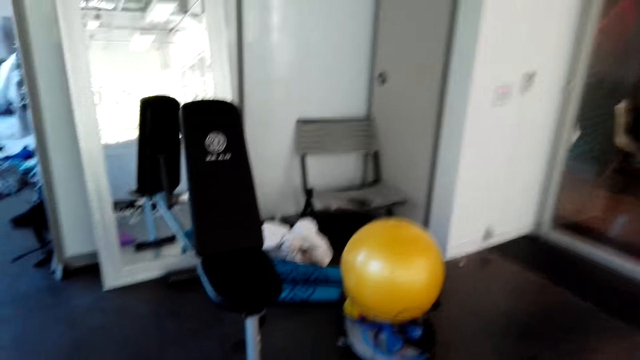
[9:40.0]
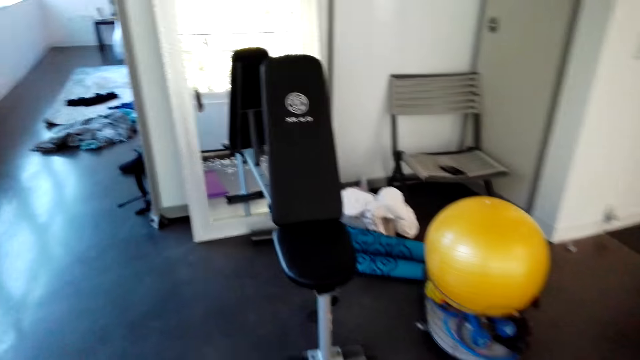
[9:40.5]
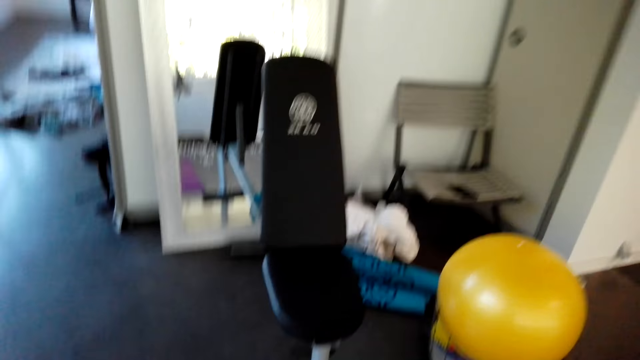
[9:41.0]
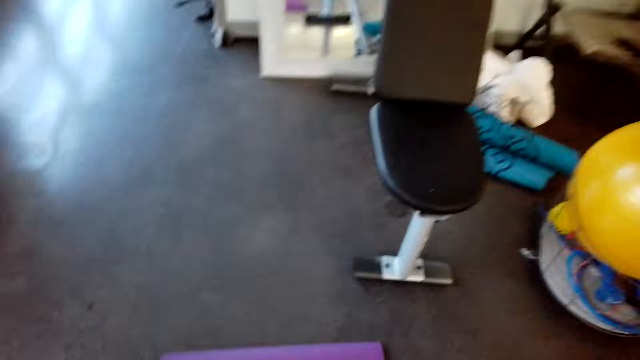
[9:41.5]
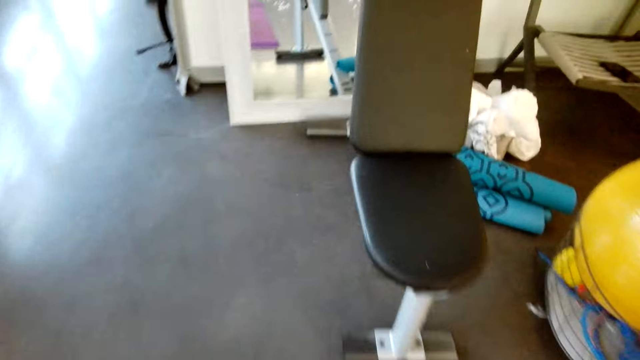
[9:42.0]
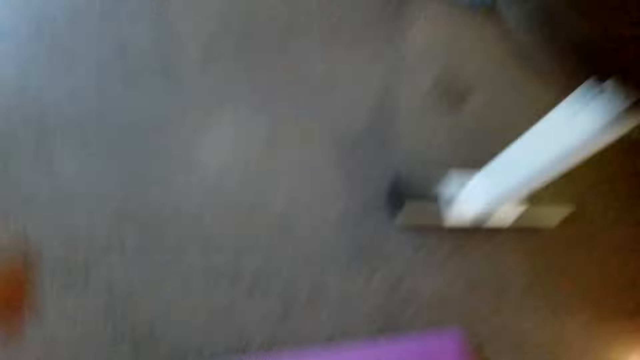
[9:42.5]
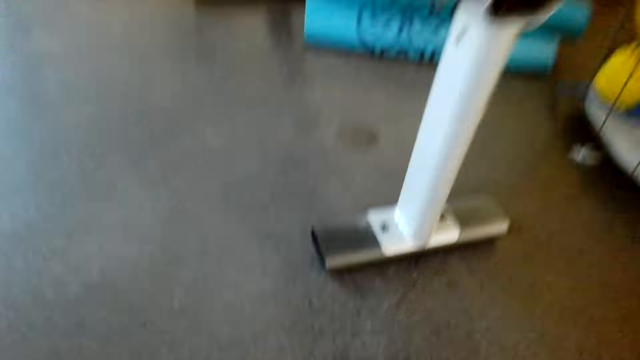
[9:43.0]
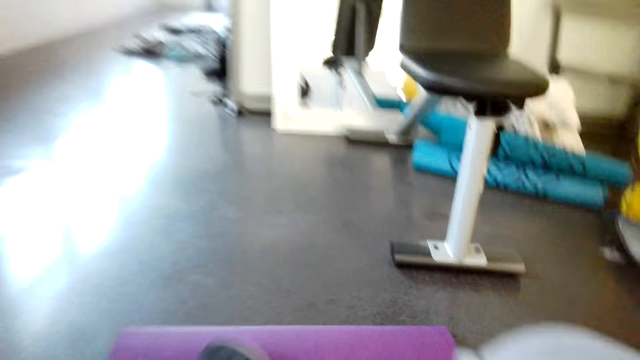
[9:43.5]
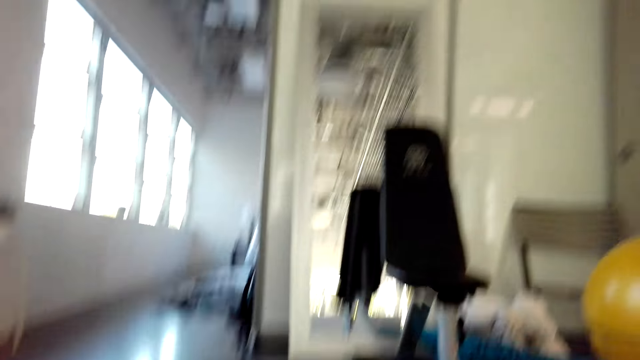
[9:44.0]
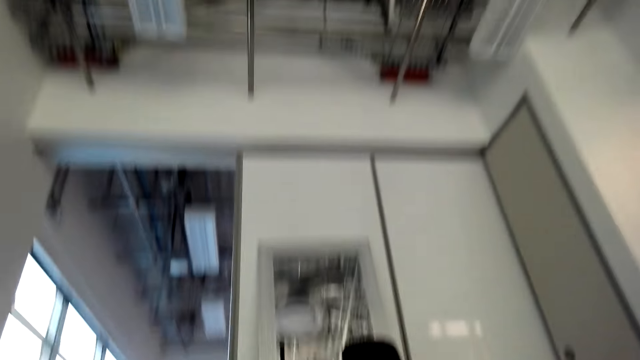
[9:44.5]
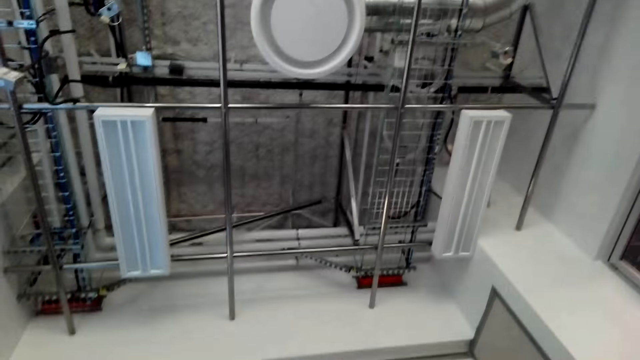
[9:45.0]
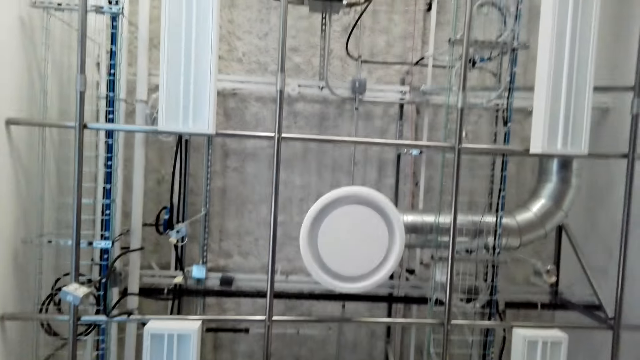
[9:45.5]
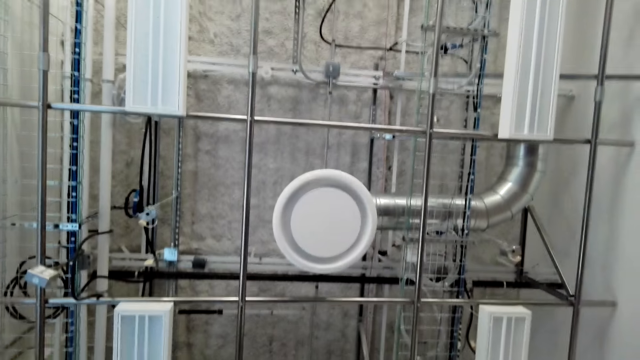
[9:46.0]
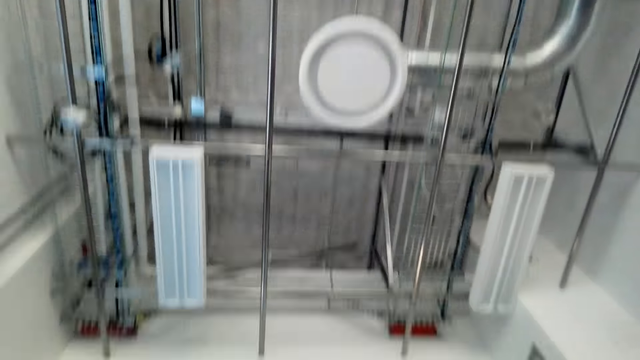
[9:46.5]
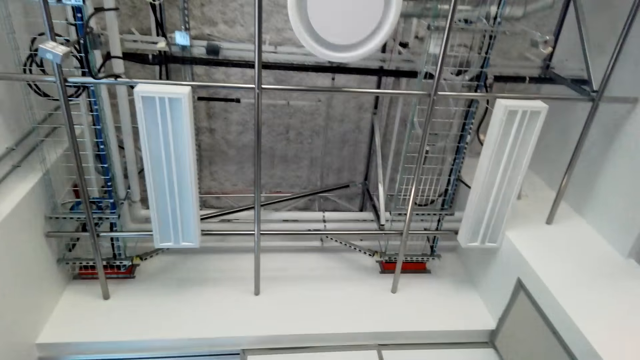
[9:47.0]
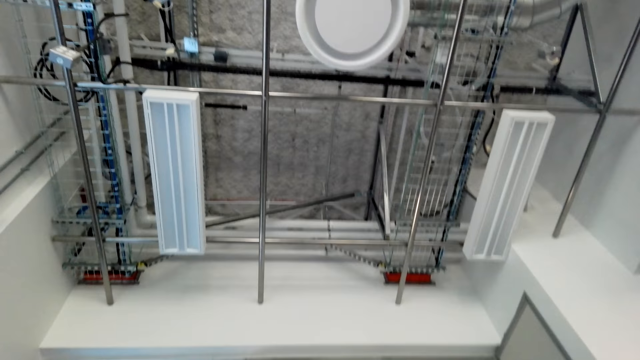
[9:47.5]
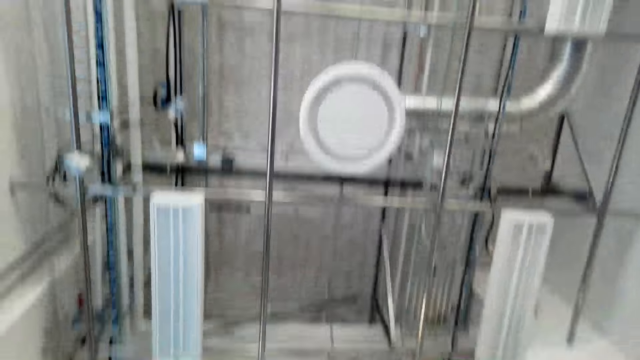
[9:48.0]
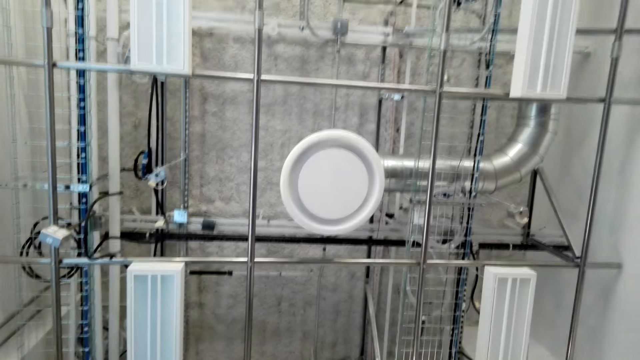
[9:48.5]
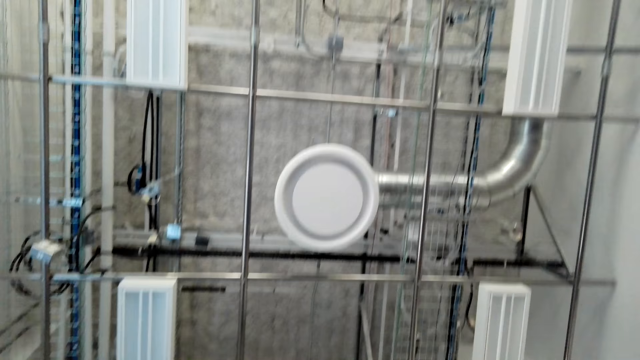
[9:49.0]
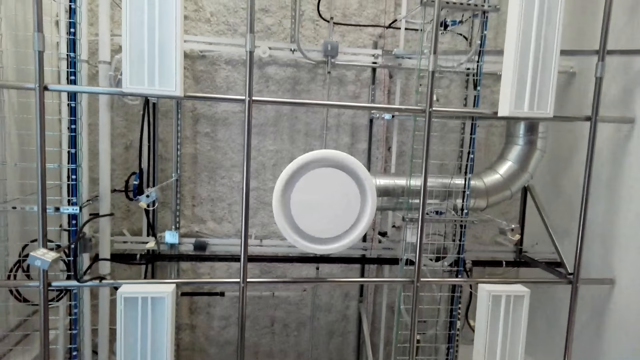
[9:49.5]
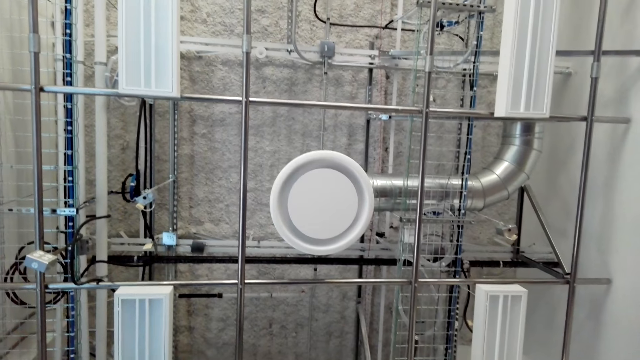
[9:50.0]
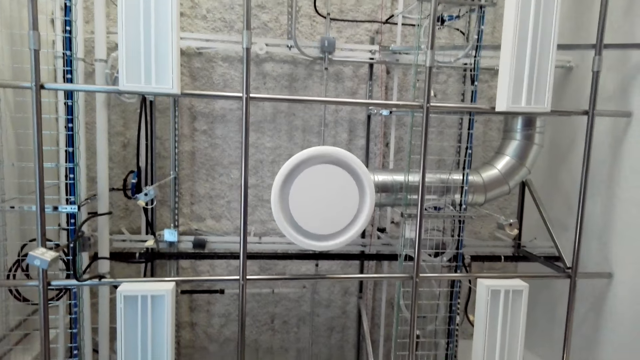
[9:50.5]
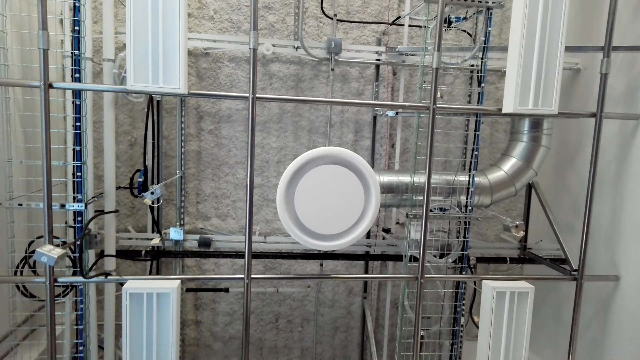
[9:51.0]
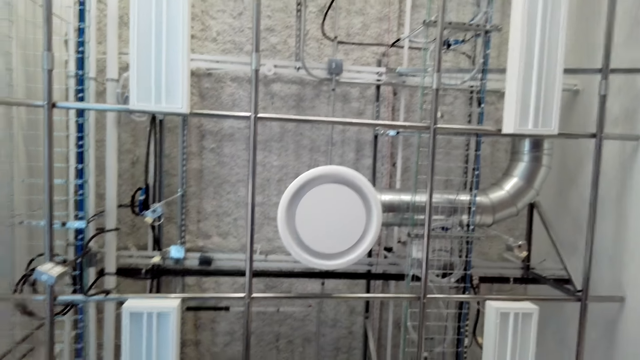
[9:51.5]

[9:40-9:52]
The camera wearer lies down on the mat. They look at the ceiling.

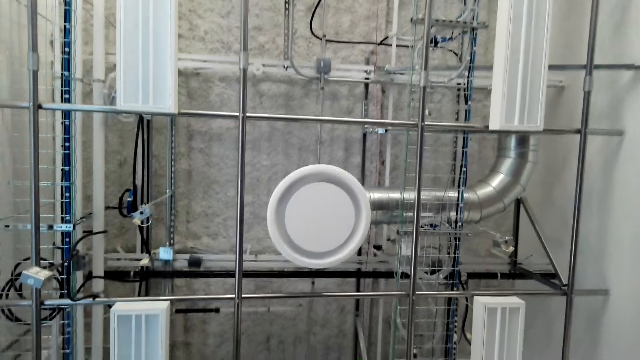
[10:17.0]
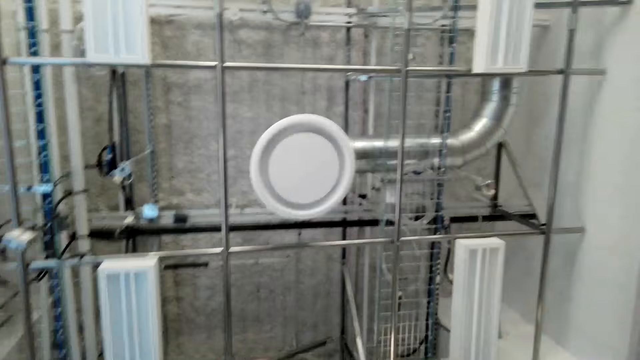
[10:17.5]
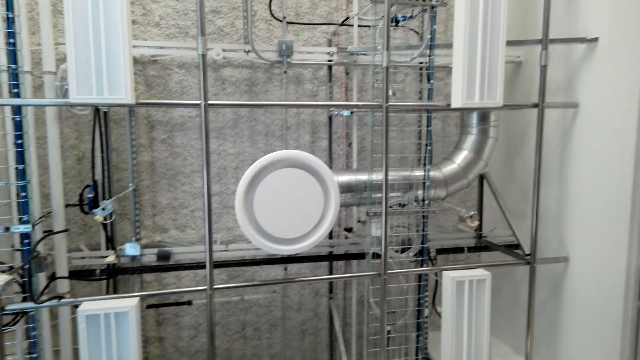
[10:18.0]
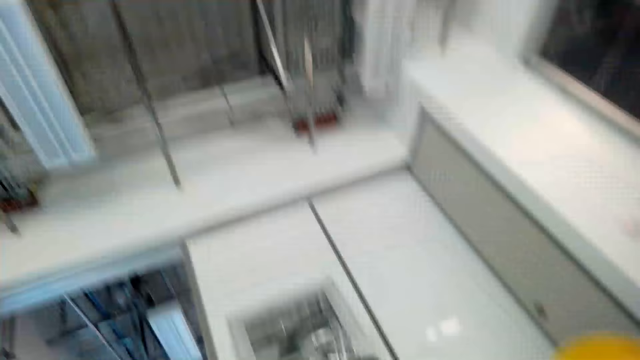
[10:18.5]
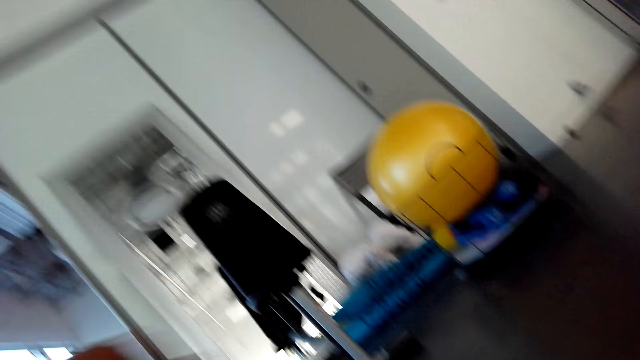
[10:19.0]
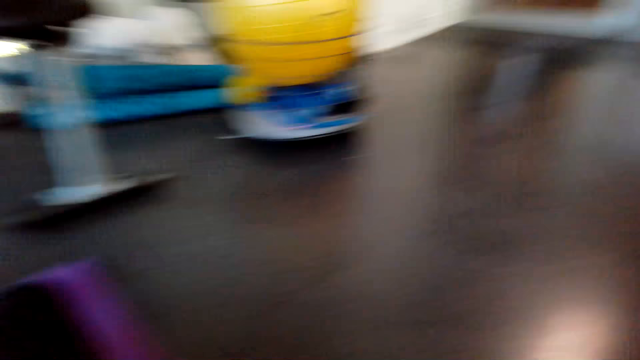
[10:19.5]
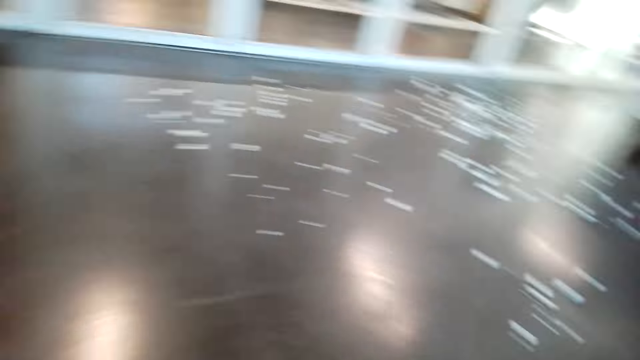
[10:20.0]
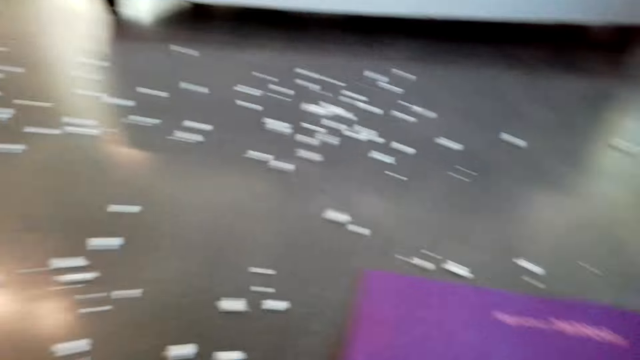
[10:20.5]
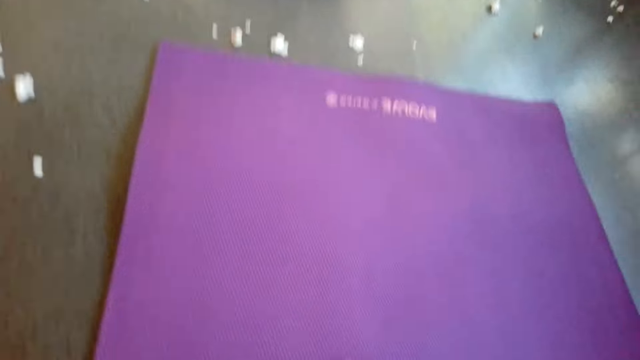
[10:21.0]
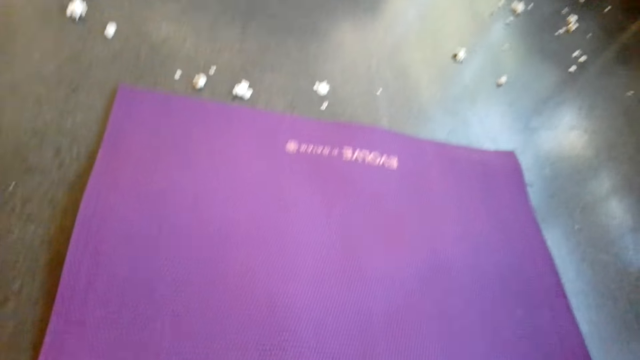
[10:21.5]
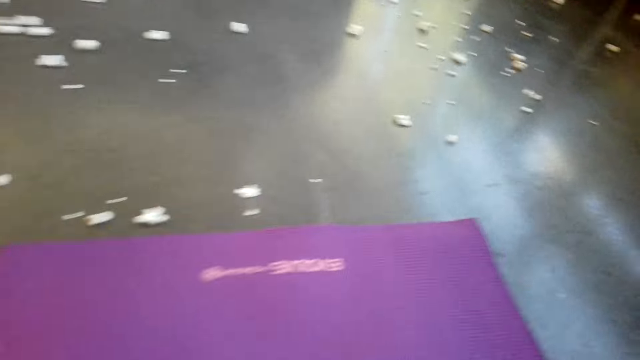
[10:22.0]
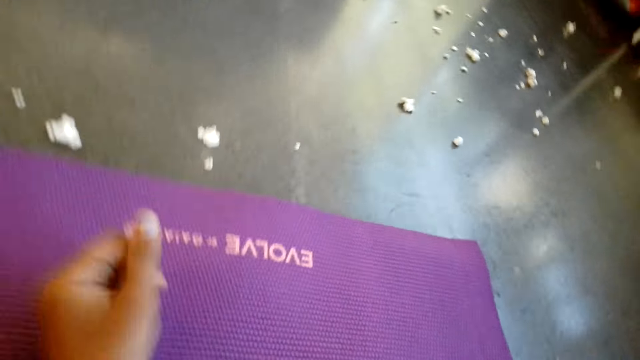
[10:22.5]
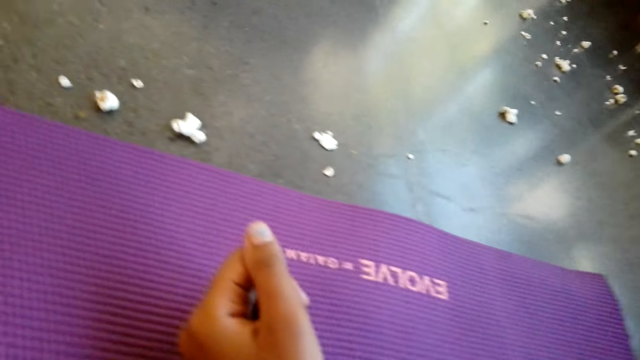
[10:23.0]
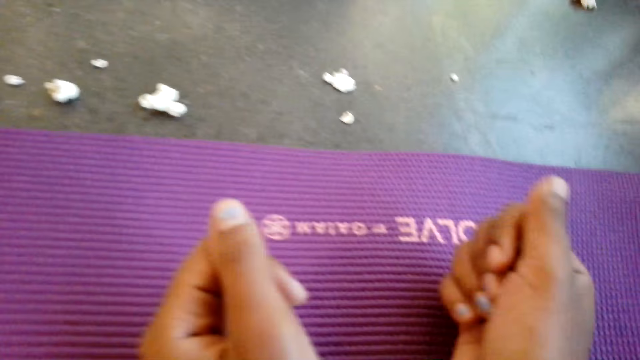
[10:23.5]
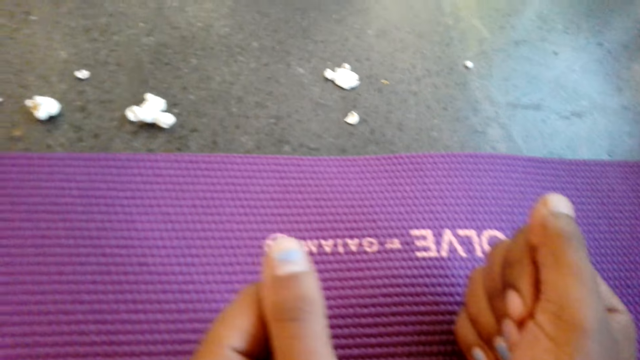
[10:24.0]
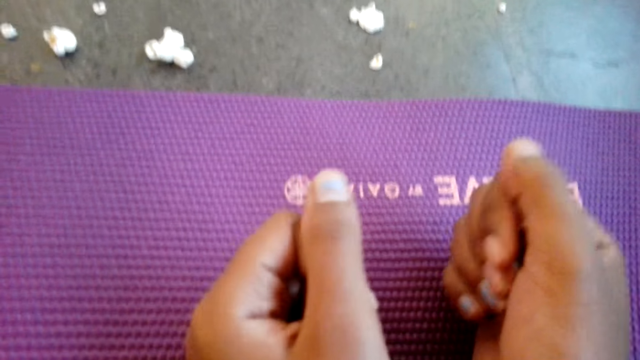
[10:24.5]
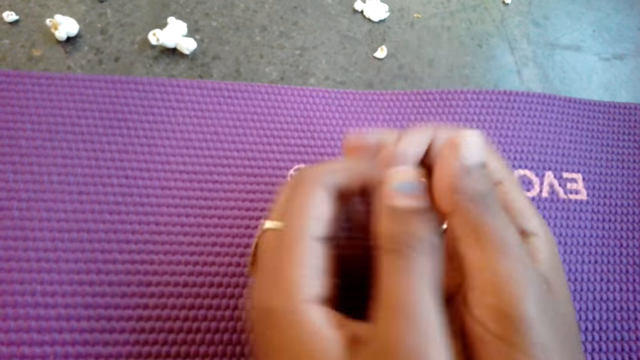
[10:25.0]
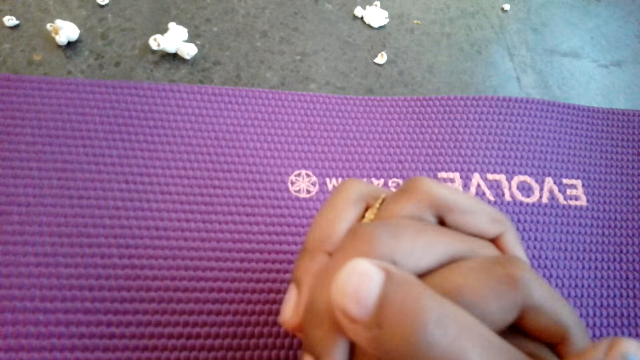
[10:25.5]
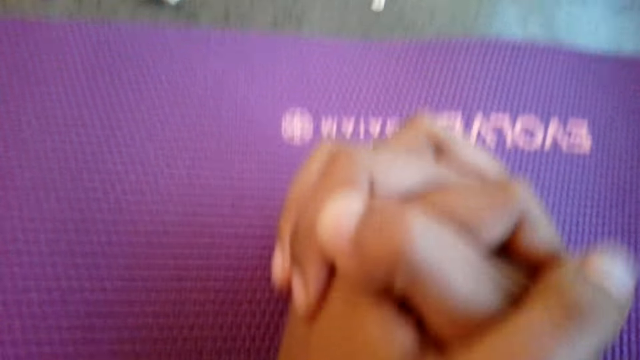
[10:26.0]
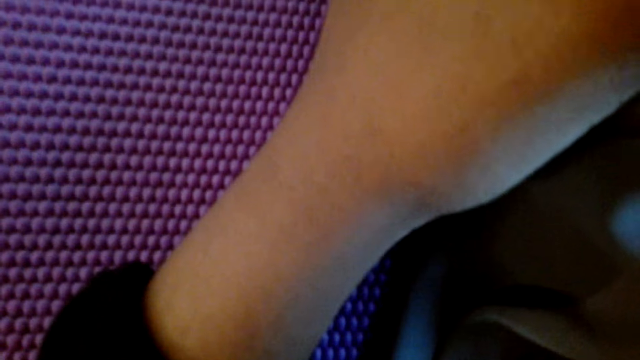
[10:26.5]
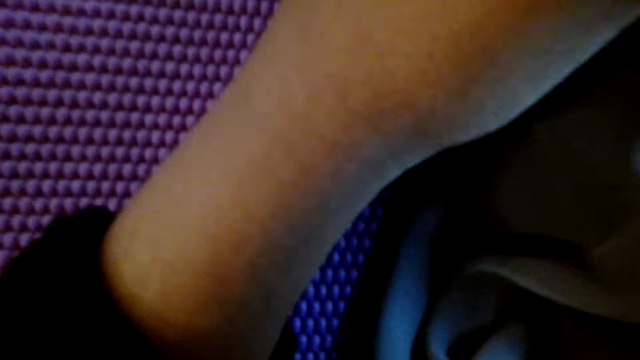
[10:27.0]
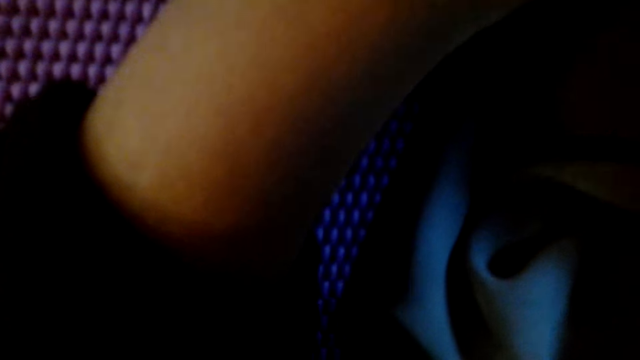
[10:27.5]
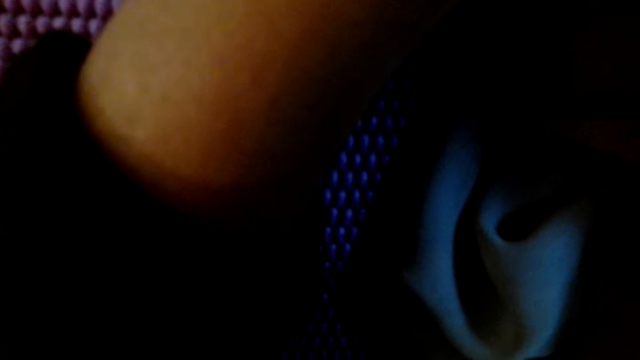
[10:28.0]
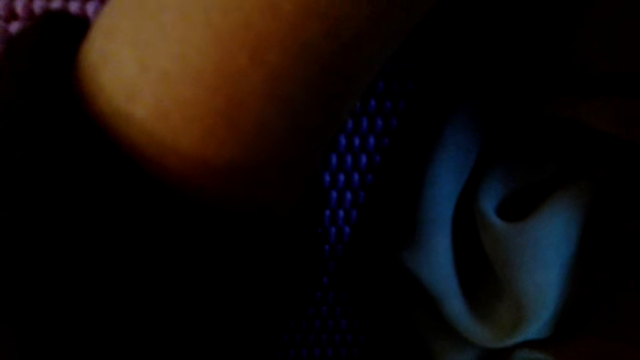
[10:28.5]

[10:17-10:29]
The camera wearer turns around. They kneel down.
